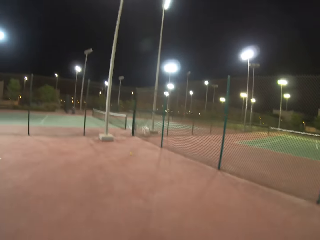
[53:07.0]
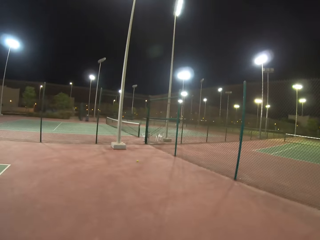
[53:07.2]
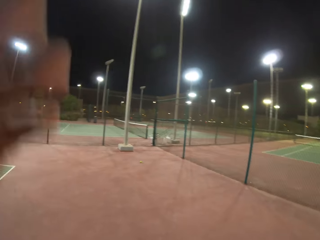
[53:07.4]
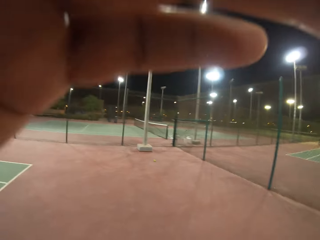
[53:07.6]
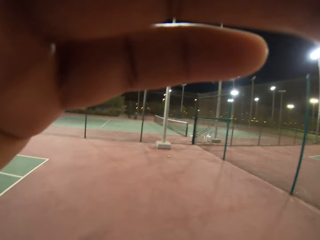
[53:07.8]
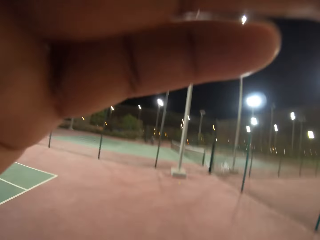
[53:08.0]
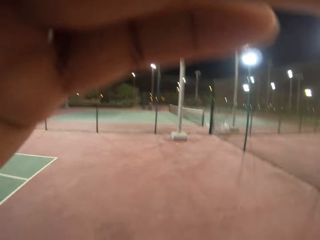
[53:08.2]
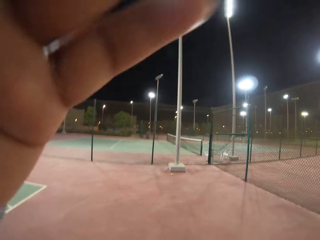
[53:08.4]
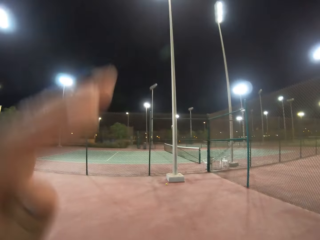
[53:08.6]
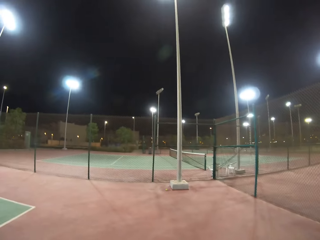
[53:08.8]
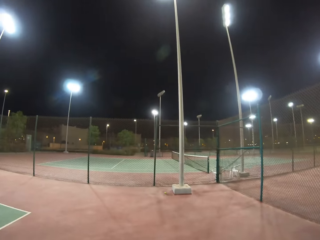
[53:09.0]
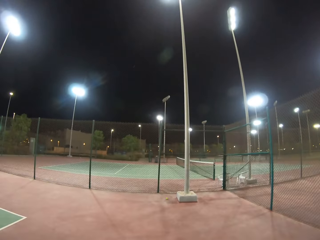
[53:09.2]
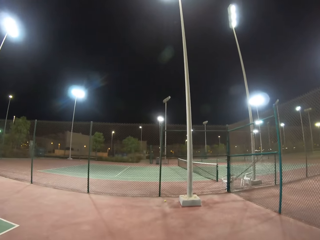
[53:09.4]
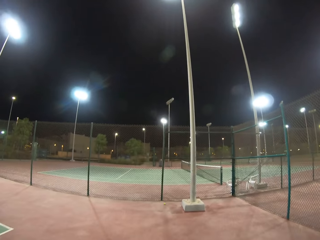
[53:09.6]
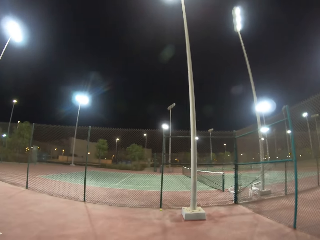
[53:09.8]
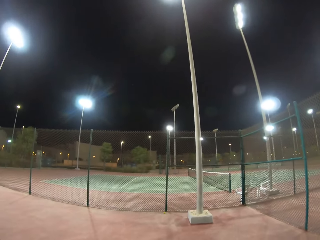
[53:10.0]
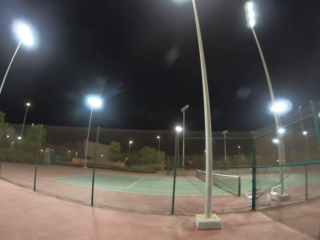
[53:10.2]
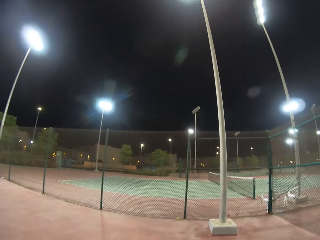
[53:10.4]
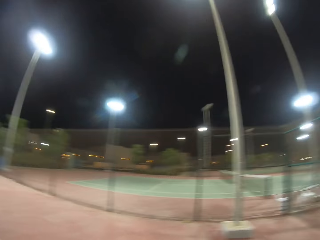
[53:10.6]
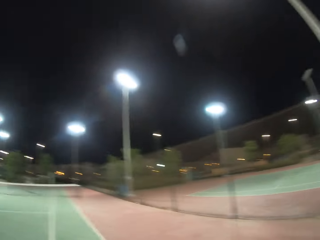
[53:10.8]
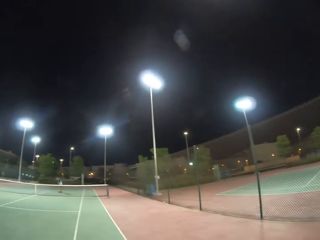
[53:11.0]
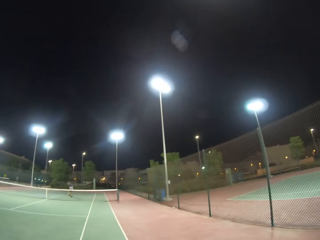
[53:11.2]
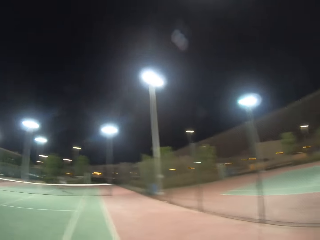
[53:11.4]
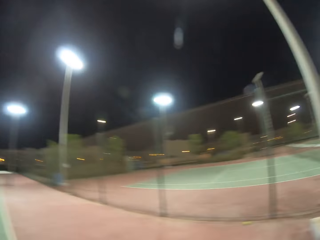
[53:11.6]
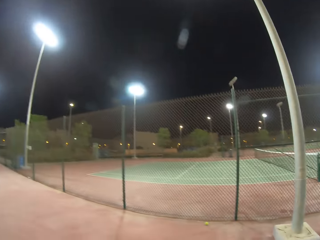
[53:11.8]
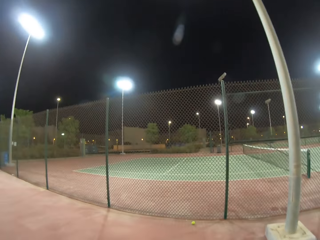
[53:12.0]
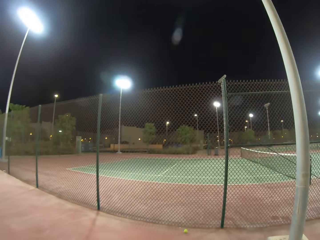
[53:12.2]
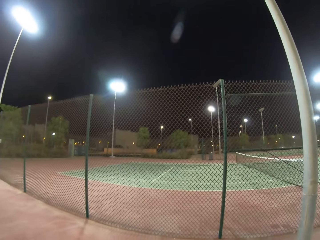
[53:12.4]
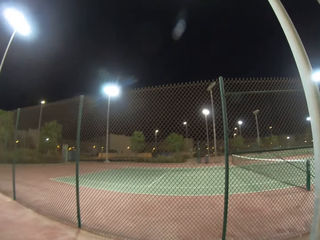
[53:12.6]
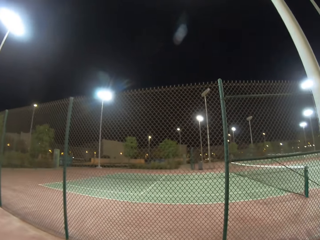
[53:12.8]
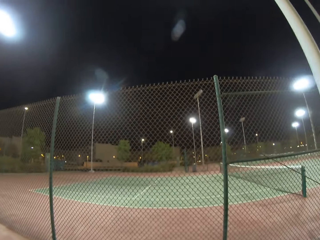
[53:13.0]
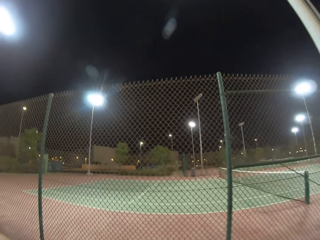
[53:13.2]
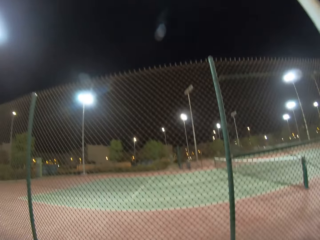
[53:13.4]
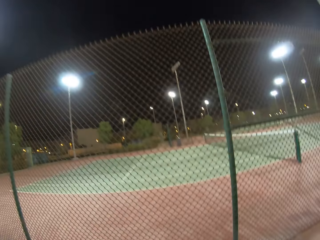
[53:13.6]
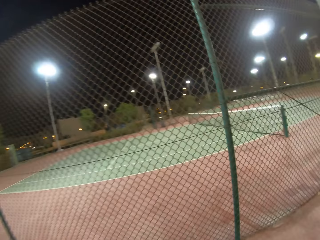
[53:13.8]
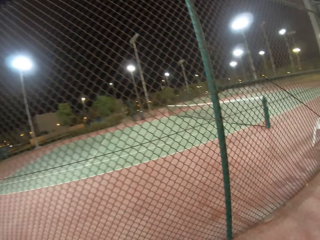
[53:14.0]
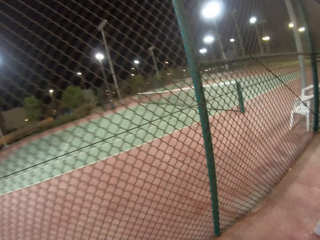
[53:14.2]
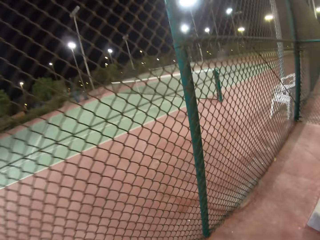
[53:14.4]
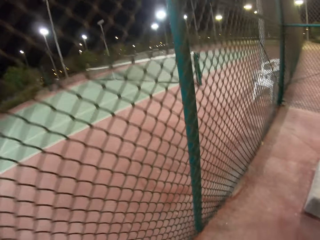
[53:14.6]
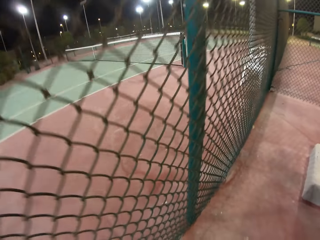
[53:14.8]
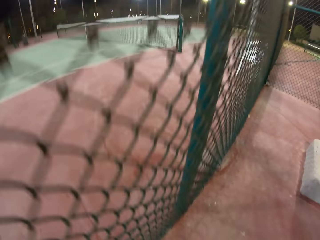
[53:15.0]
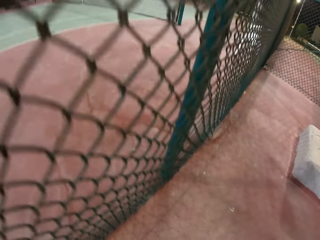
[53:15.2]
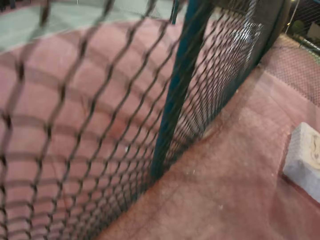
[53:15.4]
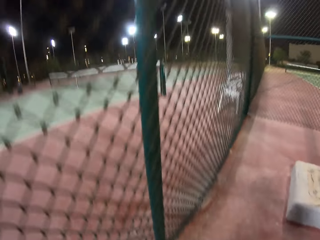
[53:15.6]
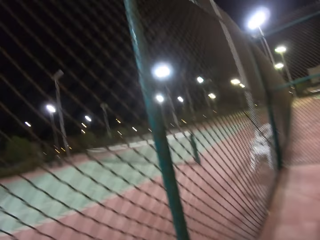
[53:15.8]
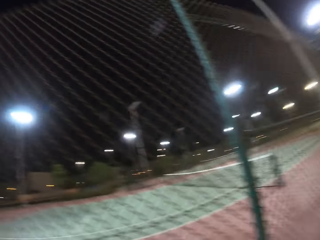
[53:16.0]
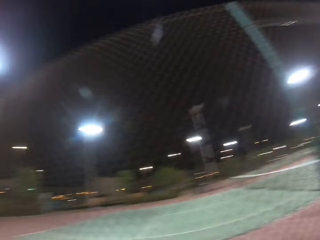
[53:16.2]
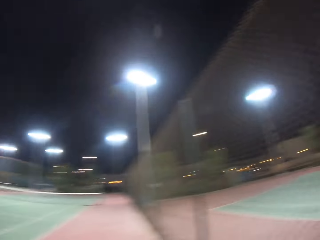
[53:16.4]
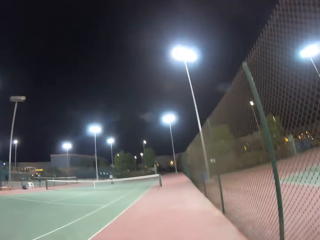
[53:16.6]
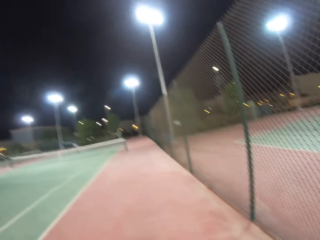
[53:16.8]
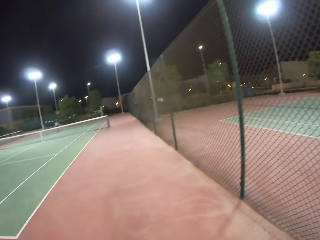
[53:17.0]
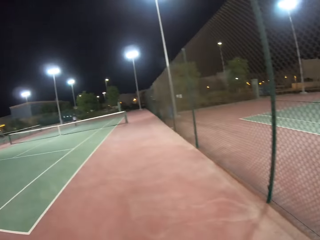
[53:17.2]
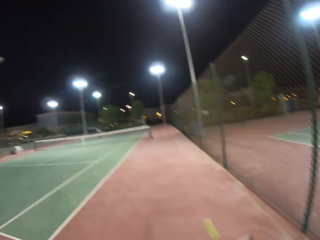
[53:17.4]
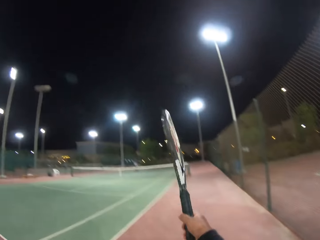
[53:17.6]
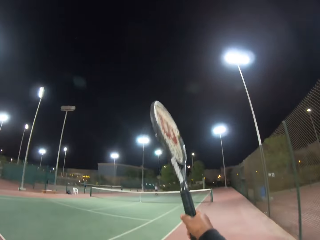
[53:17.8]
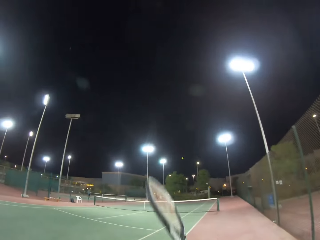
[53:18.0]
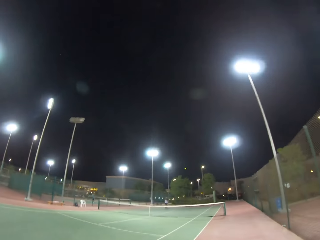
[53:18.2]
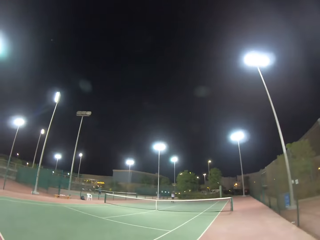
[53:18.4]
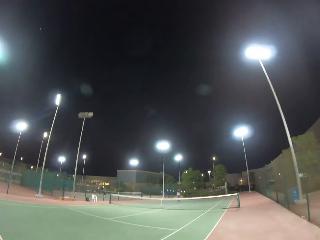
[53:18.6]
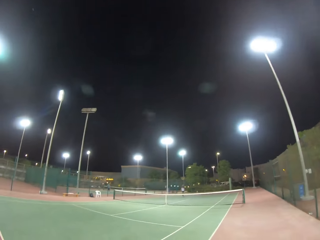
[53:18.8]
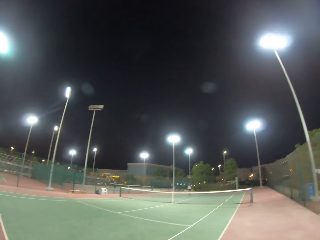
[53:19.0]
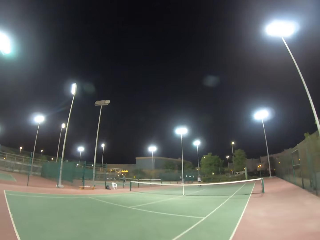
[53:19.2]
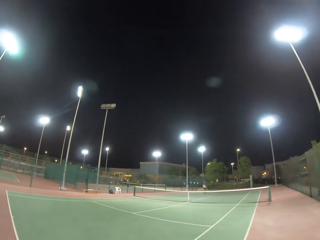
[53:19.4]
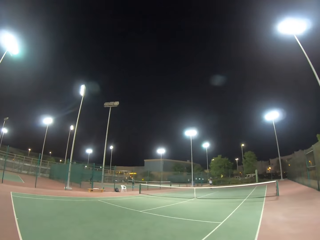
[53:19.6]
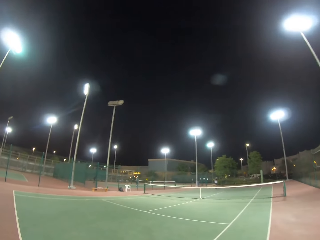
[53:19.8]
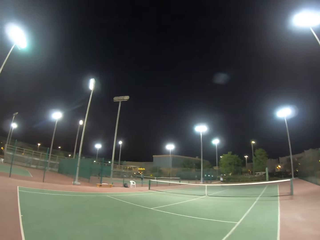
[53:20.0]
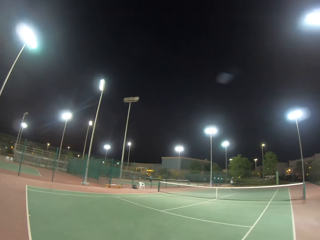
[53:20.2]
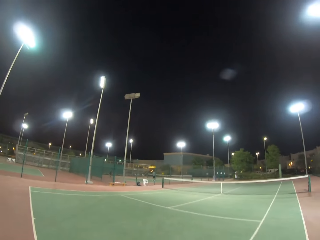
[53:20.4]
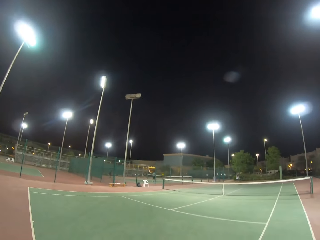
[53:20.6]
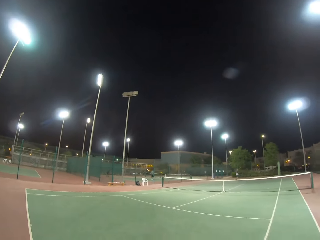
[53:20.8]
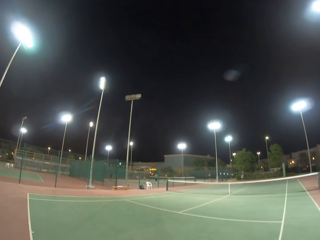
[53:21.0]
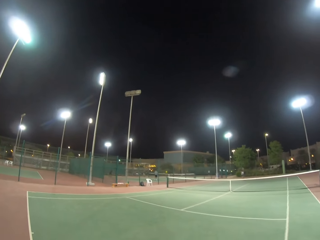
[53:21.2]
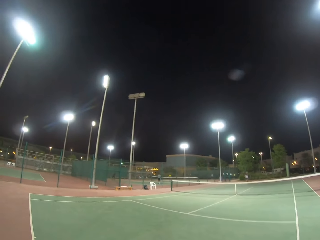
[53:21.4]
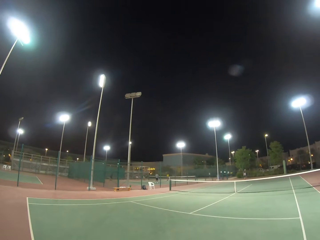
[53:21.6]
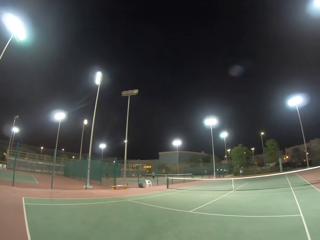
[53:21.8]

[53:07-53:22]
The camera wearer touches the camera. He carries his hands up. He walks in a field. He picks up a ball. He hits the ball with the ratchet.

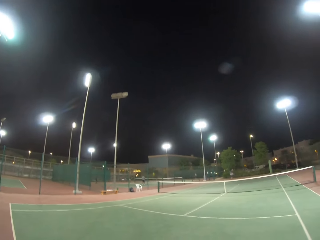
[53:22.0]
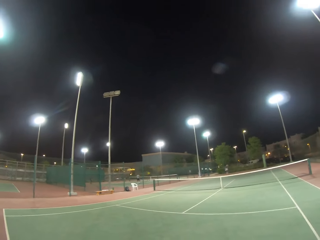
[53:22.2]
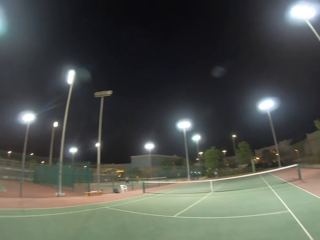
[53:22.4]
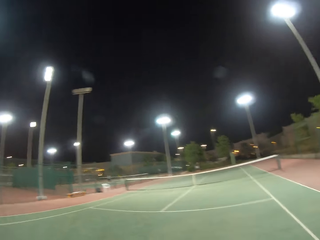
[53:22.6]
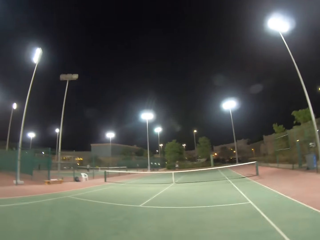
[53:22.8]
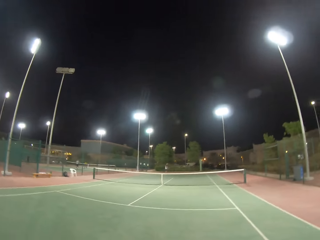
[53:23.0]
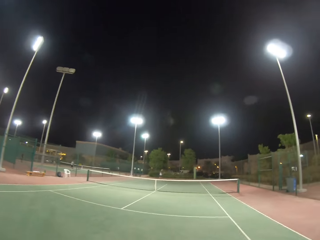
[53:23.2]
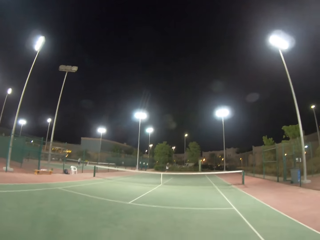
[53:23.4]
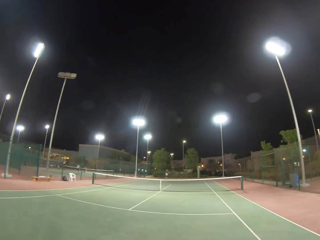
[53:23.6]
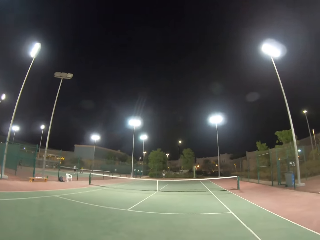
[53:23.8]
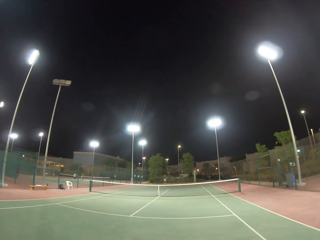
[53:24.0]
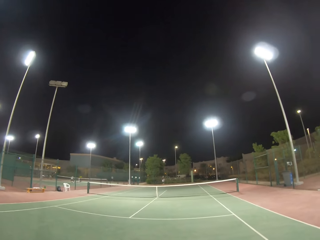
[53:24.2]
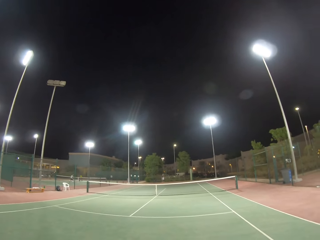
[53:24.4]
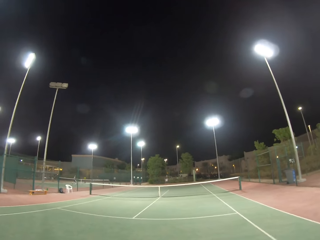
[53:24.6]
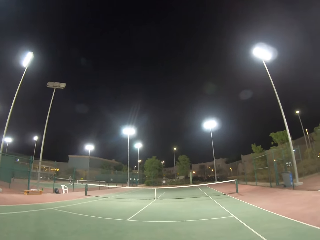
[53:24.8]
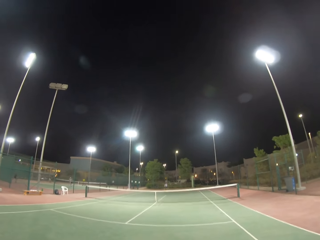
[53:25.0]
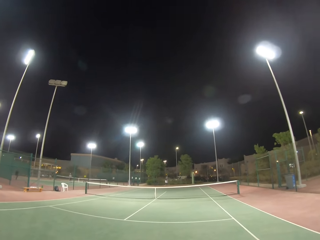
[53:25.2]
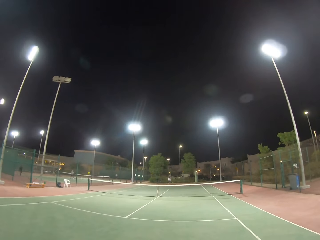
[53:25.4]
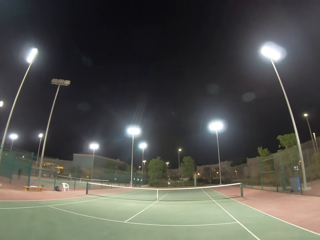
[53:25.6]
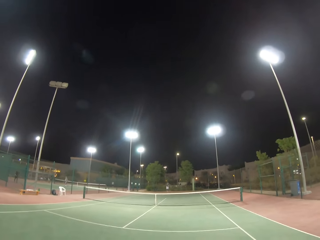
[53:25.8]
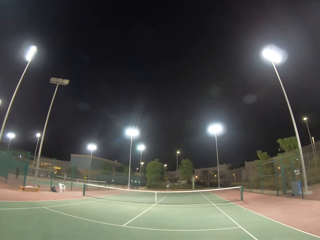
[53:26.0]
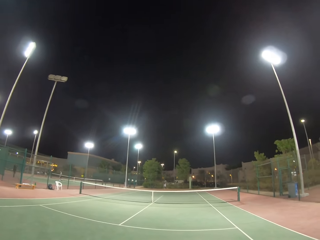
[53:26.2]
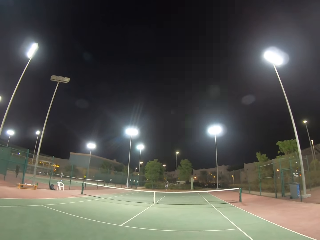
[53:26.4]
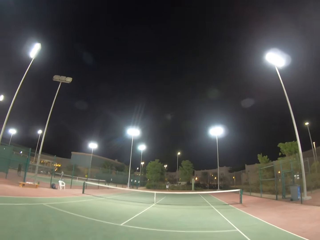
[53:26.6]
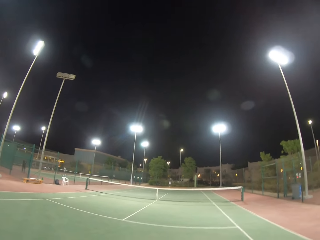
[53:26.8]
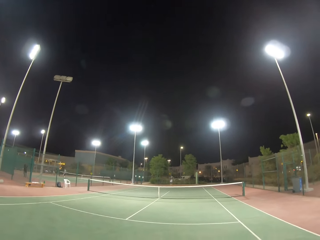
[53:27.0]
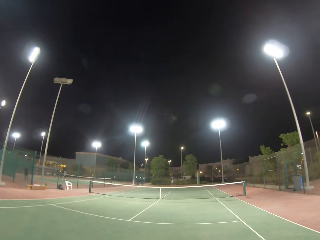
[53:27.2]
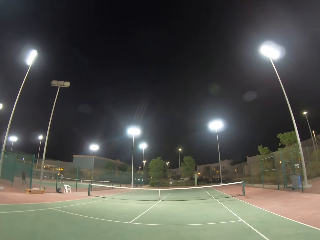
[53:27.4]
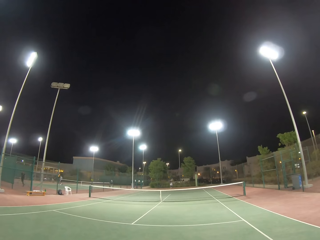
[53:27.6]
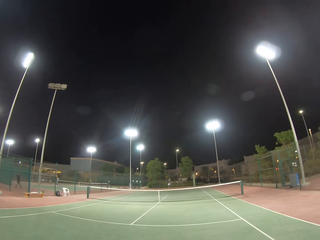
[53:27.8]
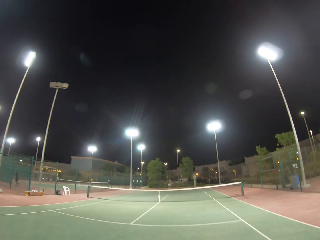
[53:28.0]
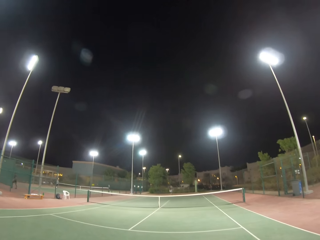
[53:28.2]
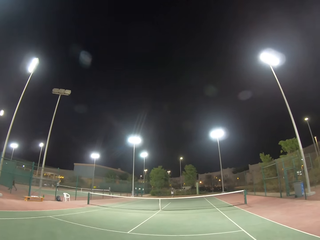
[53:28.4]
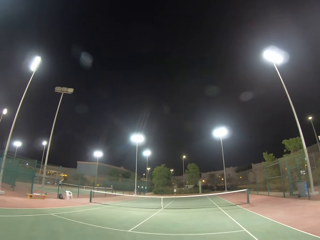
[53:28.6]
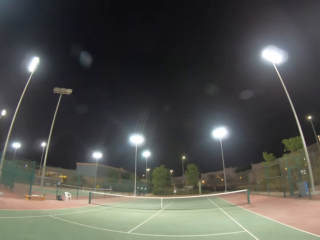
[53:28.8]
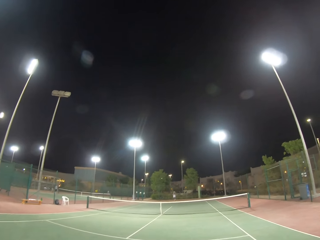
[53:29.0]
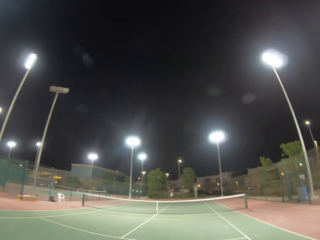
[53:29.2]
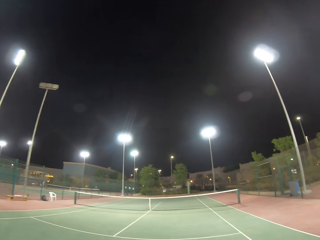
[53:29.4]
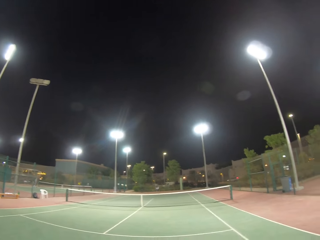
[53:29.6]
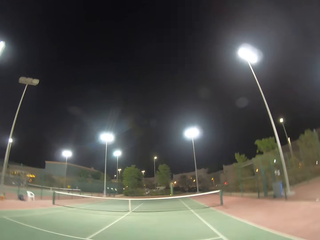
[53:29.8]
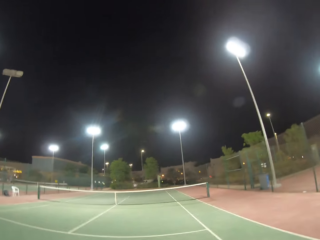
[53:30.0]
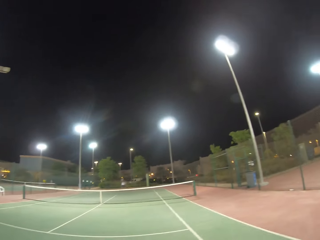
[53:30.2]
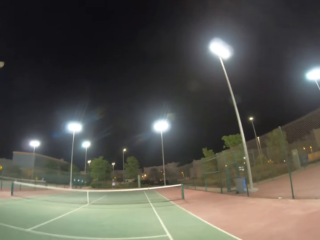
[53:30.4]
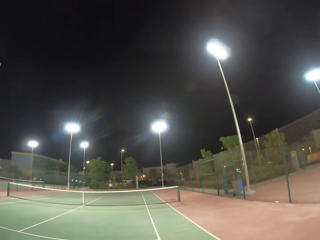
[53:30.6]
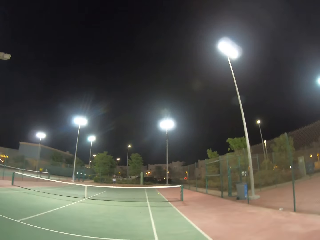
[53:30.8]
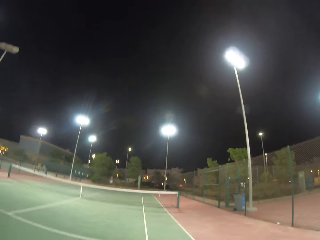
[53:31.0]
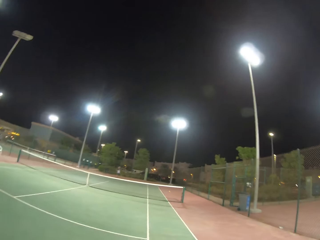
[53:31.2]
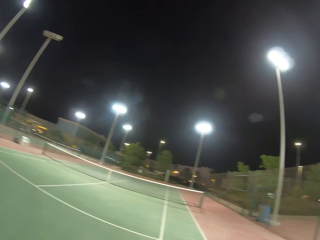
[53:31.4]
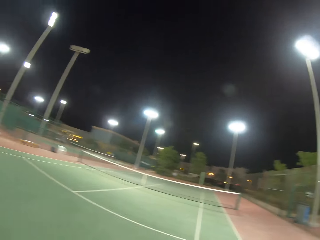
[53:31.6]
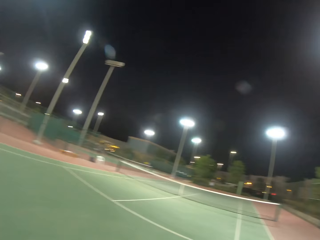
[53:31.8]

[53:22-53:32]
A man or woman hits the ball.
